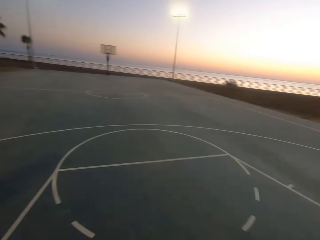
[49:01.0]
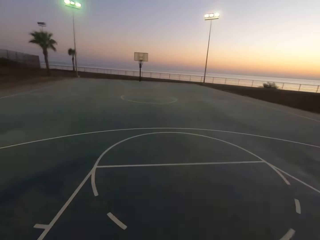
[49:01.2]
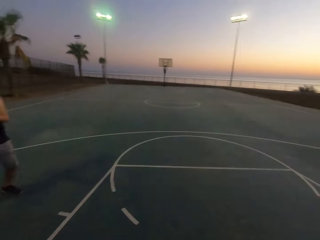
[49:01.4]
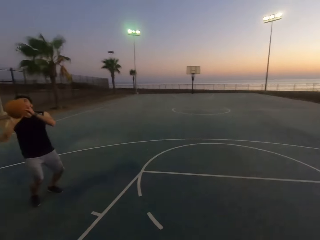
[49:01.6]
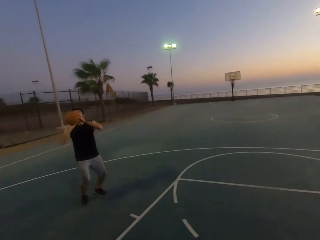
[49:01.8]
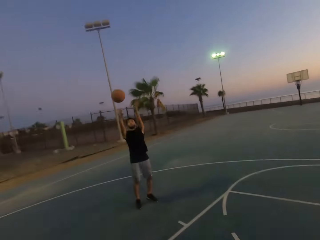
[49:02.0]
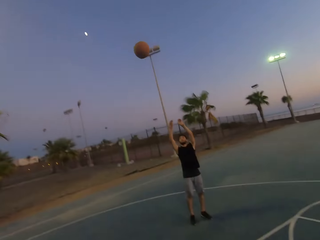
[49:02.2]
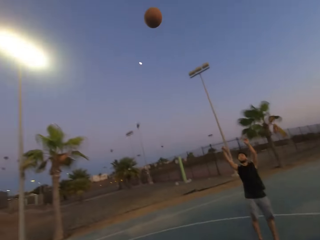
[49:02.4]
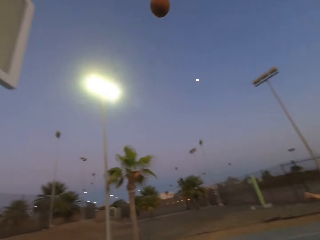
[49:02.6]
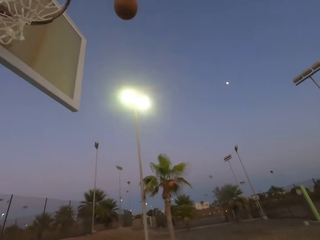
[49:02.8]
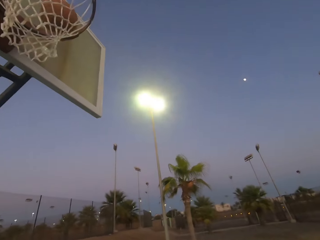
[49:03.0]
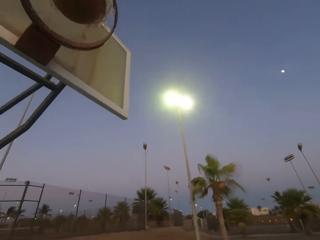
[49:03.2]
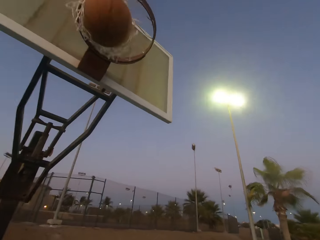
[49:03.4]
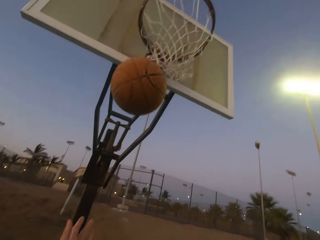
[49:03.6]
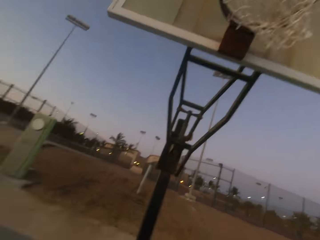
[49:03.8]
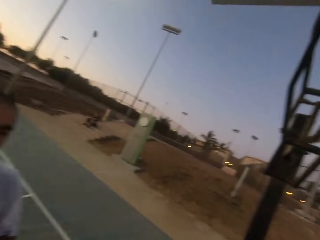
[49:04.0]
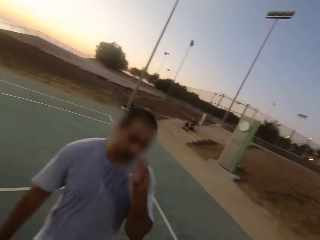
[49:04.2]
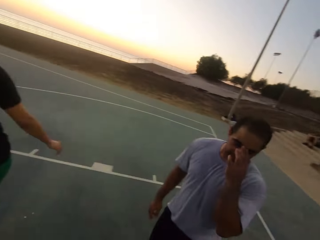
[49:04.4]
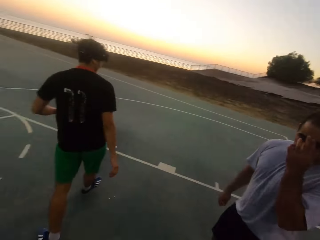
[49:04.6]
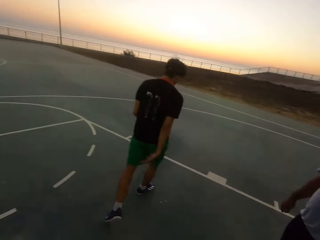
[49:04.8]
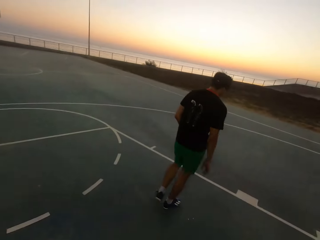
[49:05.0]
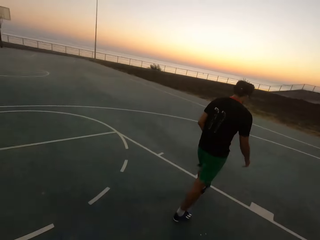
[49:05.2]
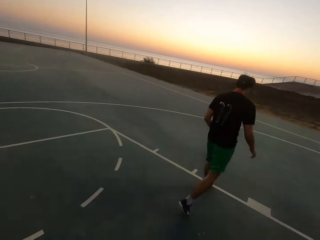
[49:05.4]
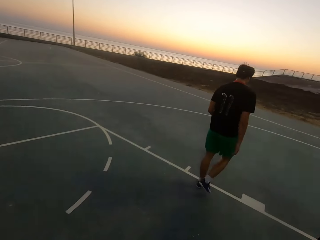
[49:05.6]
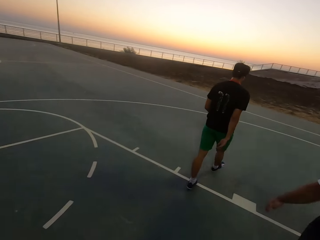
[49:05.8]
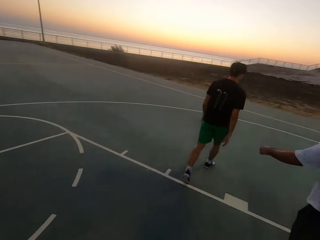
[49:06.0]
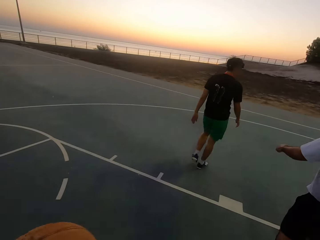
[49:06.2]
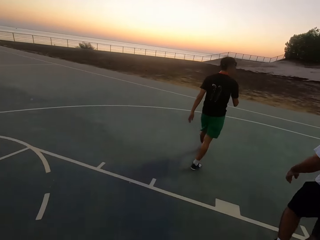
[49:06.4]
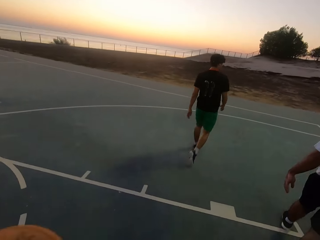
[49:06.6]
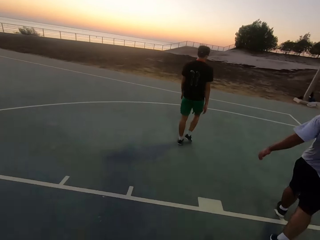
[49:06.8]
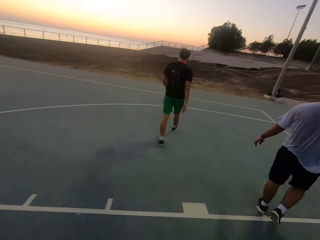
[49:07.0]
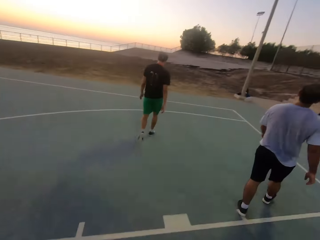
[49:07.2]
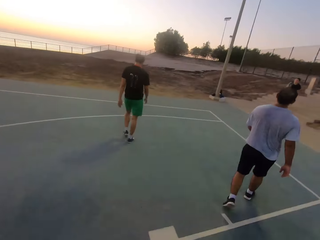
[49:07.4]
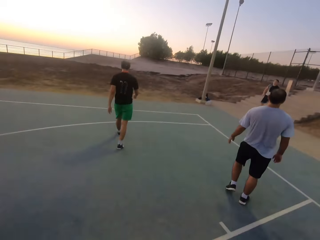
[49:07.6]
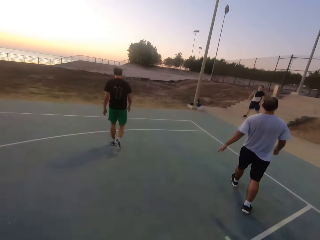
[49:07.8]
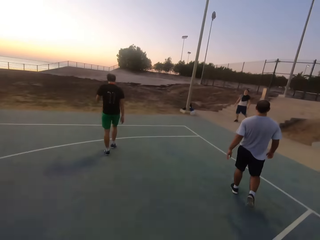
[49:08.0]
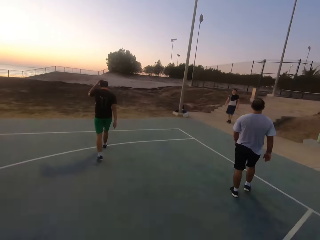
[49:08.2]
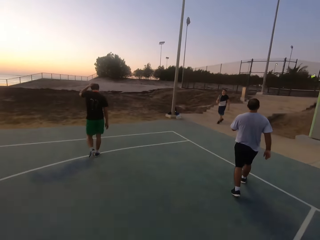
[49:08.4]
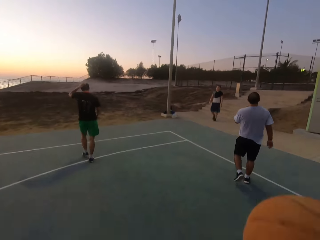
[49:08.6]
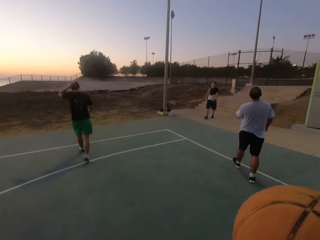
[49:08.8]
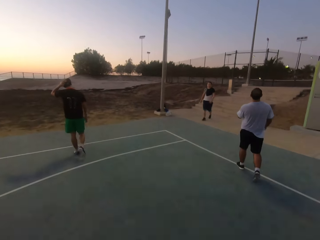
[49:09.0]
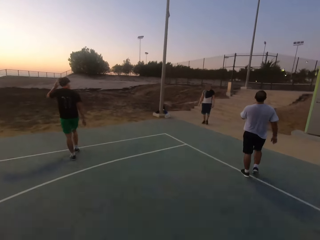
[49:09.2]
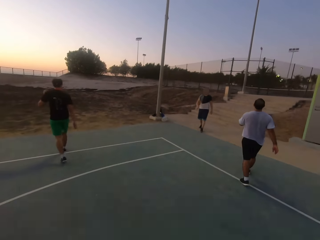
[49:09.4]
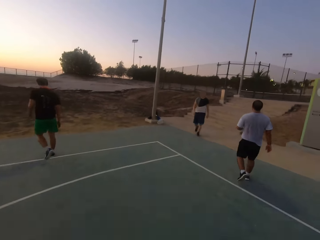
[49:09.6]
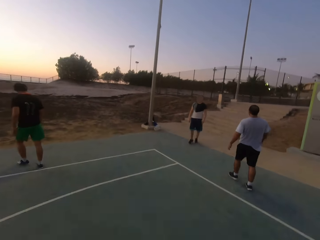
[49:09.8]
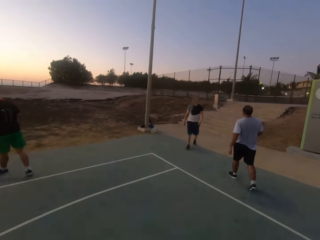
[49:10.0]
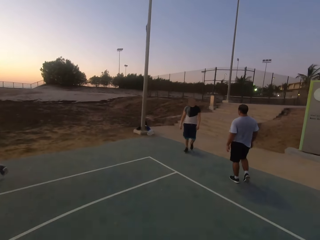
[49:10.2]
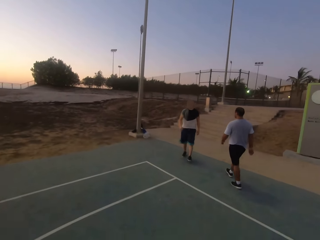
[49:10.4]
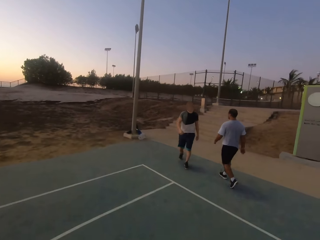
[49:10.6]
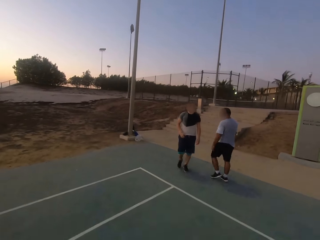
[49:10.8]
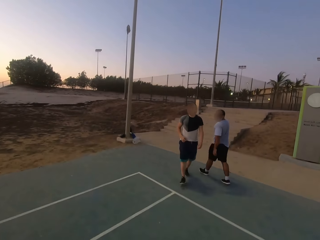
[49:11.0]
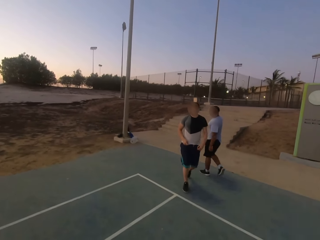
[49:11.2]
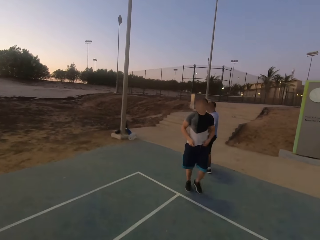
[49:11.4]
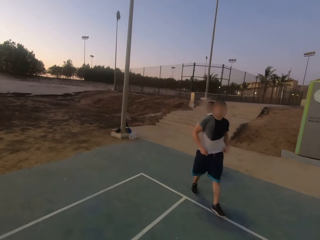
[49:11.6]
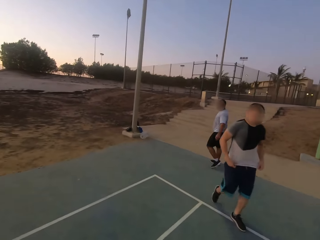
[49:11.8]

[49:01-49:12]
A man throws the ball in the hoop. The man makes a basket. The camera wearer picks up the ball. They look around. They dribble the ball. Another man walks. A third man walks. A fourth man walks.

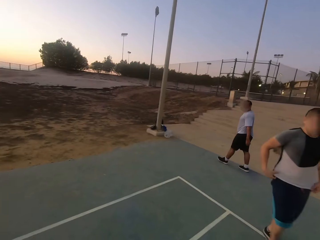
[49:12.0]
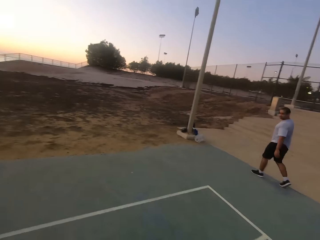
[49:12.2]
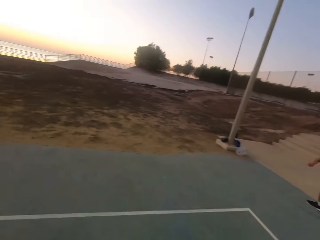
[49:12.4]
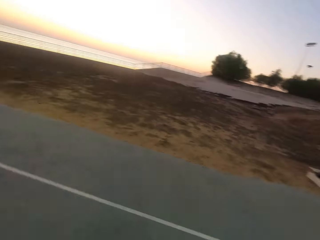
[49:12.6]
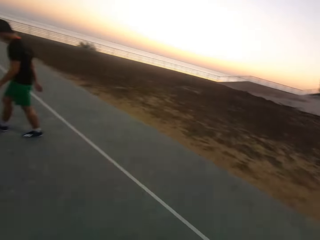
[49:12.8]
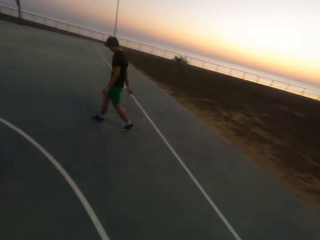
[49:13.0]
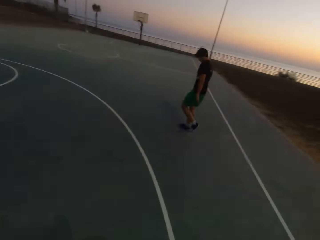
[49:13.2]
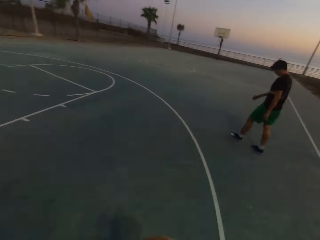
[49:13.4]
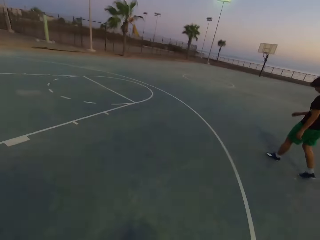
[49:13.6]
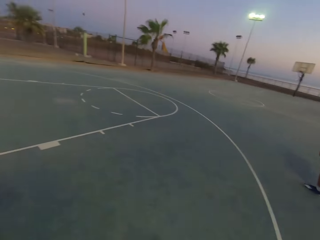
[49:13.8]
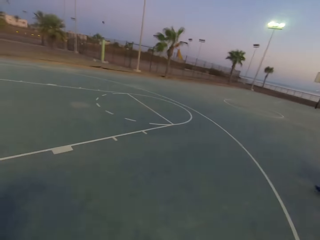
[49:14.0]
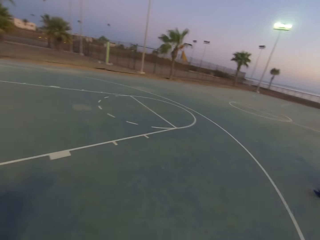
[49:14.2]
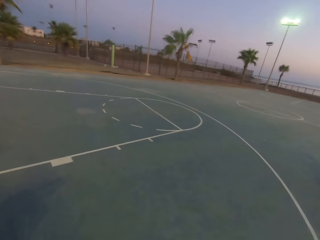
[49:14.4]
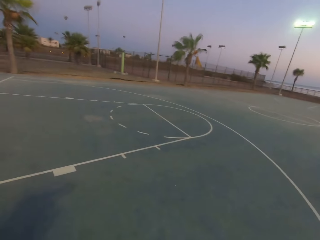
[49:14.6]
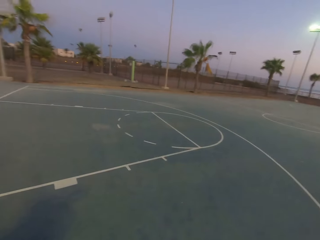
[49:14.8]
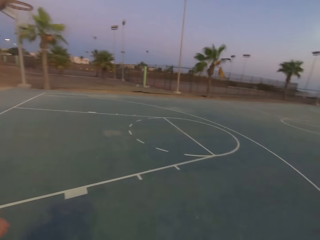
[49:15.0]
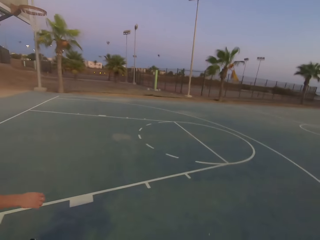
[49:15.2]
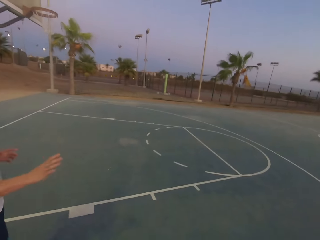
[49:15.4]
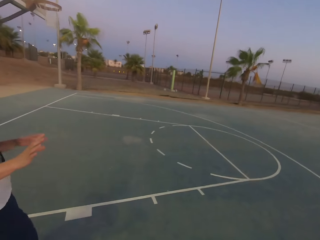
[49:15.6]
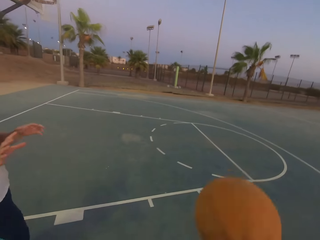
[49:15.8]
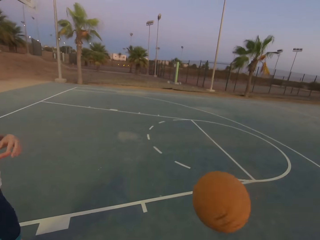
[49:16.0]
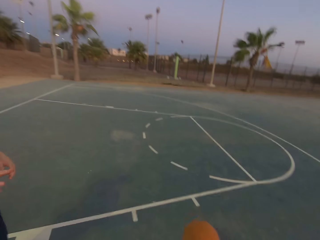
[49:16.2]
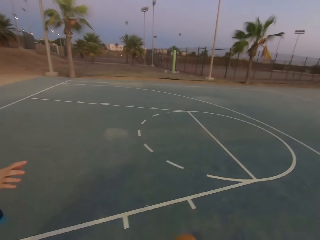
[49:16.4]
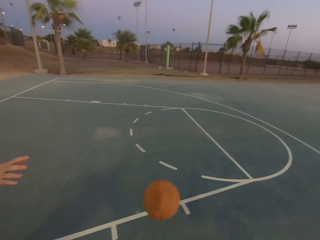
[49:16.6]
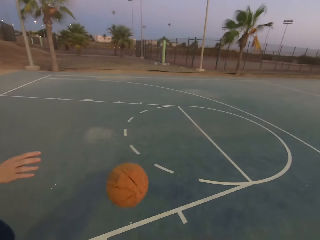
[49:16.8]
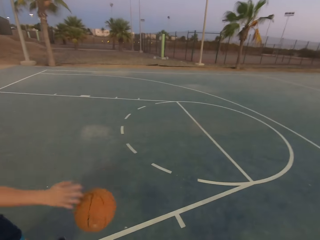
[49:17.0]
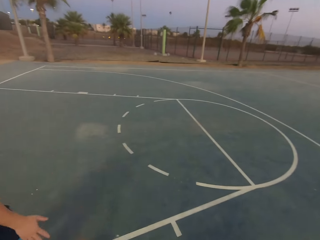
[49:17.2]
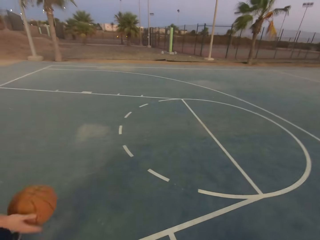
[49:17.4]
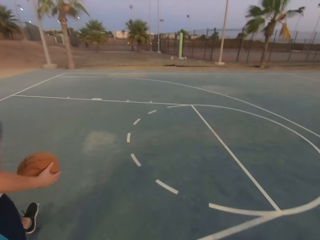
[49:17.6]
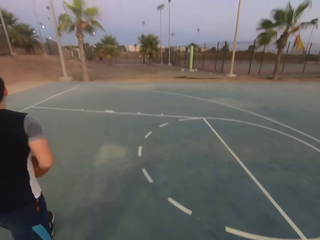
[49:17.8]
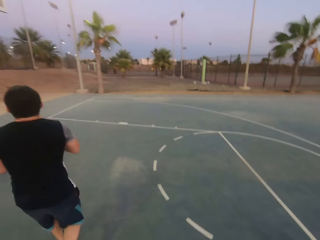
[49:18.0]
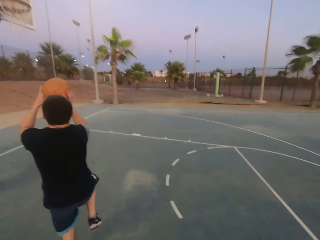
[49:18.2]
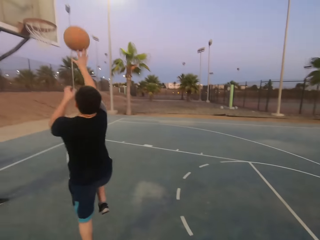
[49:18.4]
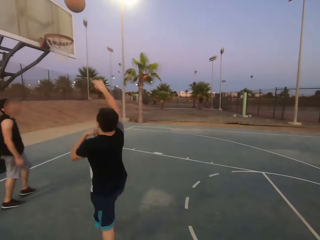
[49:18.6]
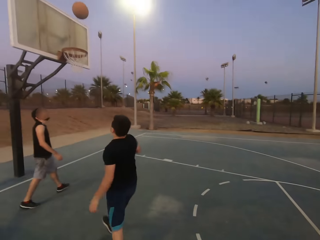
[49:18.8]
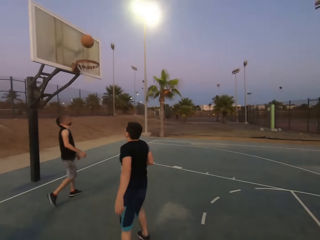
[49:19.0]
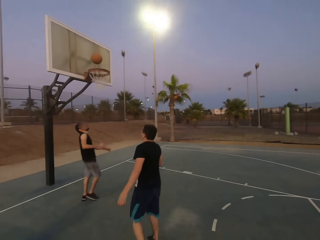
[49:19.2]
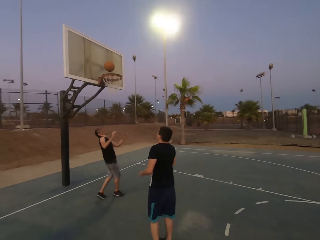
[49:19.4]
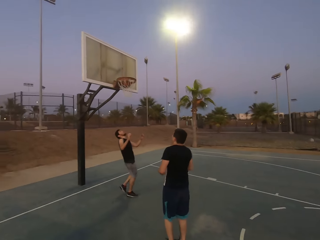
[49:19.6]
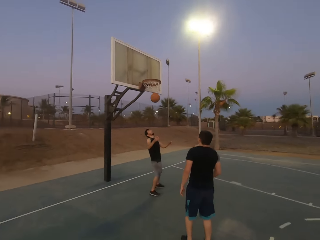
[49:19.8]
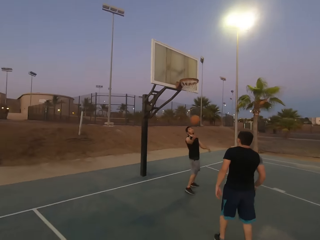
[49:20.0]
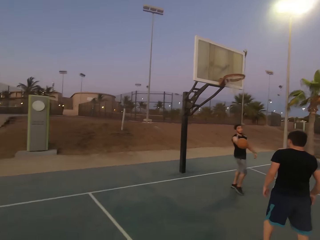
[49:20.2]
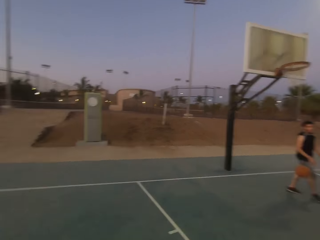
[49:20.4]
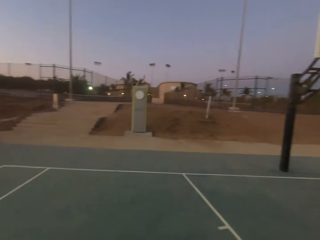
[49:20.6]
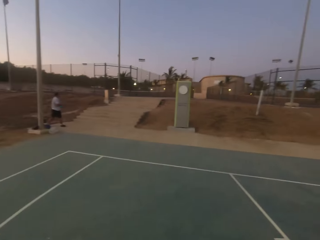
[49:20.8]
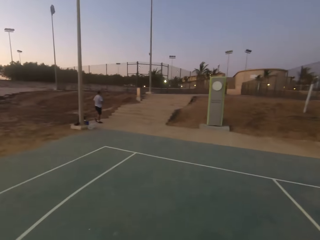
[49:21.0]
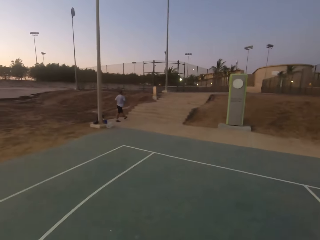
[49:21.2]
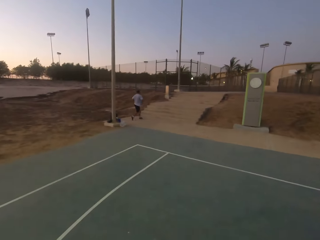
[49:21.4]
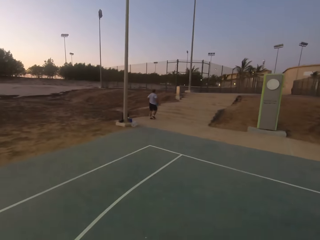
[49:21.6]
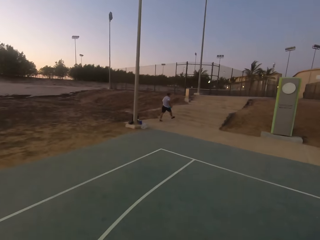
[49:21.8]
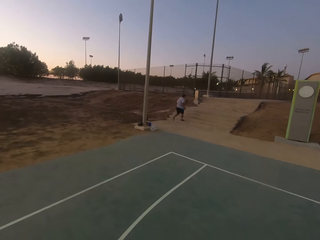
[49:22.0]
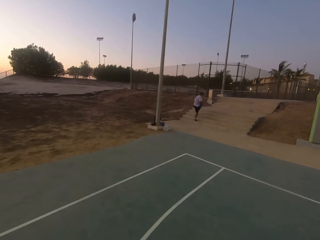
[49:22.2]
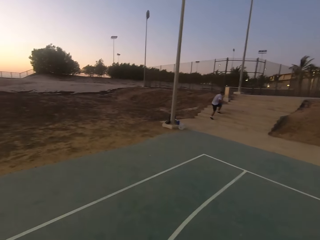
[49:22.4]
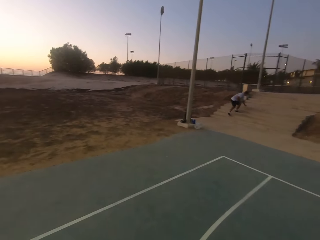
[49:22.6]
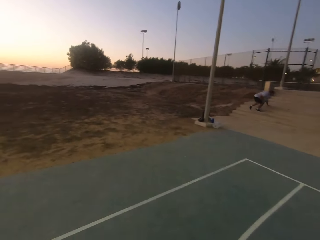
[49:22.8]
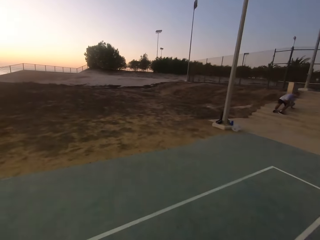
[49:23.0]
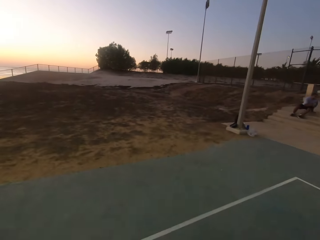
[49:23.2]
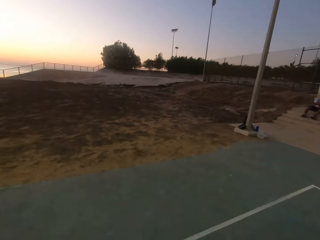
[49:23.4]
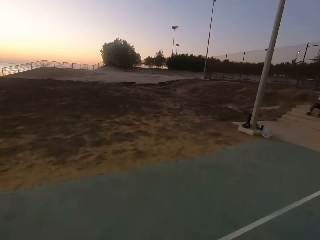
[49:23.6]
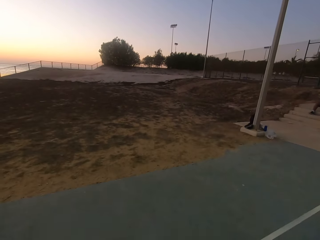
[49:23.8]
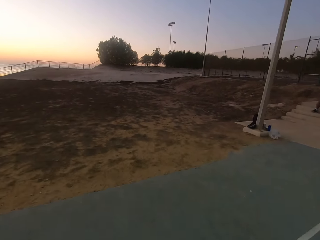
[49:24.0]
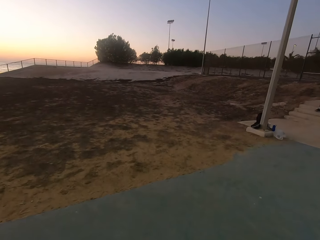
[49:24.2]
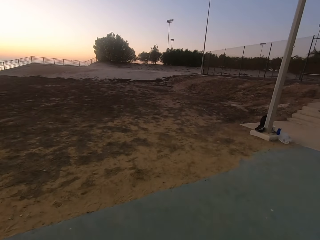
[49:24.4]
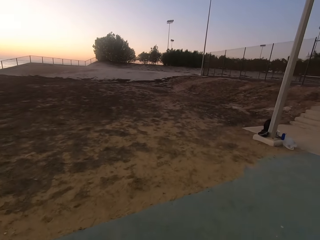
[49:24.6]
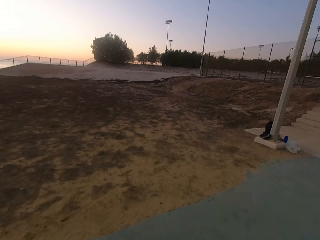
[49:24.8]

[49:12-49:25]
The camera wearer looks around. A man walks. The camera wearer walks. They throw the ball to another man. The other man picks up the ball and throws the ball in the hoop. The other man makes a basket. A third man touches the ball. The camera wearer walks and looks around. A fourth man walks.
